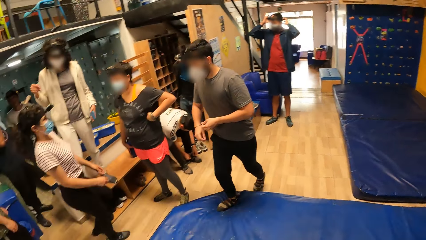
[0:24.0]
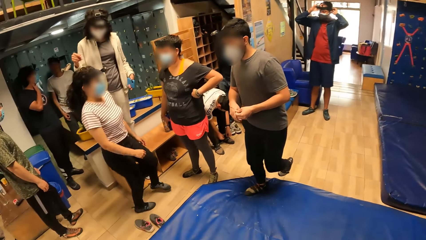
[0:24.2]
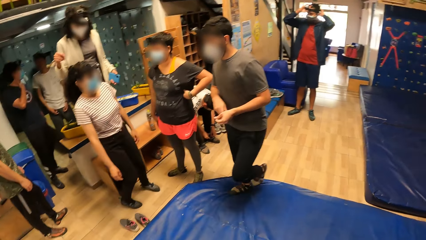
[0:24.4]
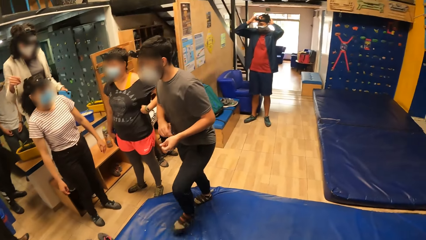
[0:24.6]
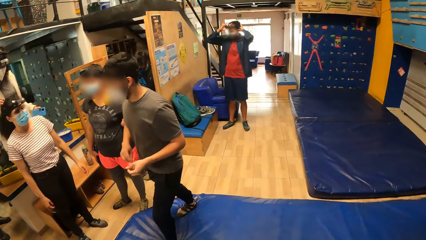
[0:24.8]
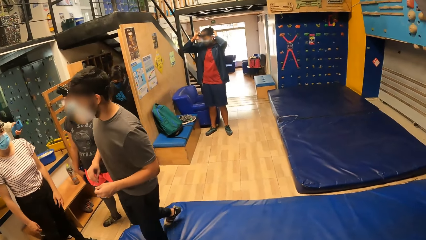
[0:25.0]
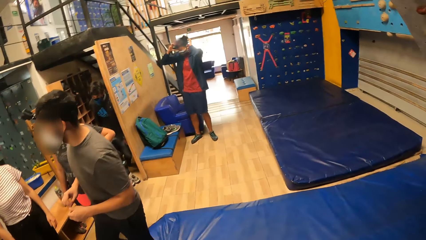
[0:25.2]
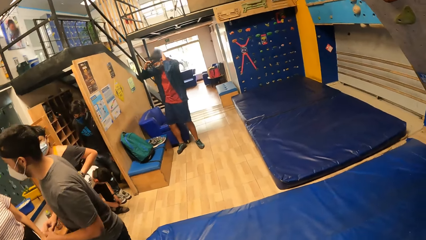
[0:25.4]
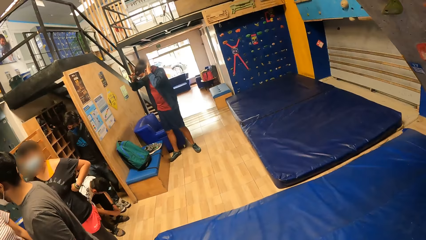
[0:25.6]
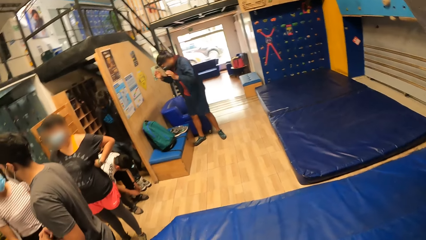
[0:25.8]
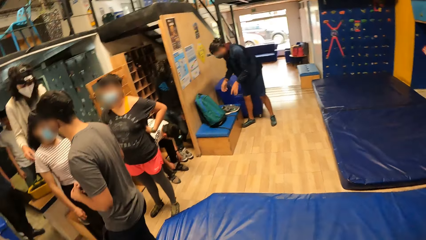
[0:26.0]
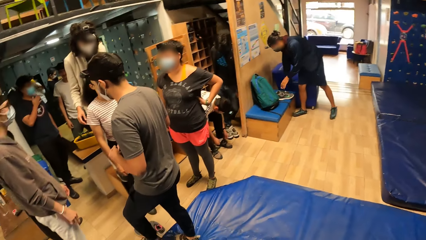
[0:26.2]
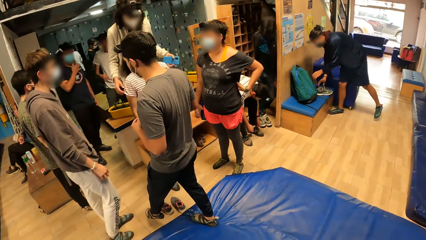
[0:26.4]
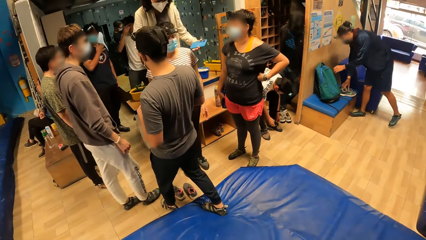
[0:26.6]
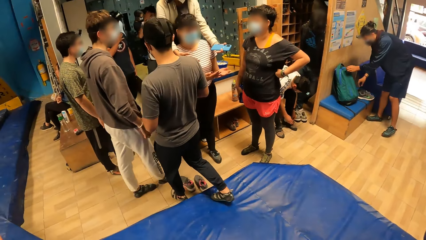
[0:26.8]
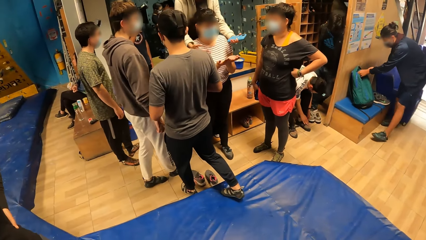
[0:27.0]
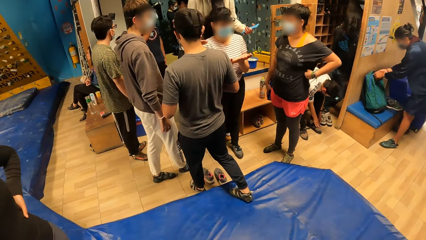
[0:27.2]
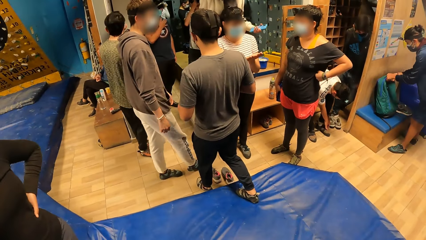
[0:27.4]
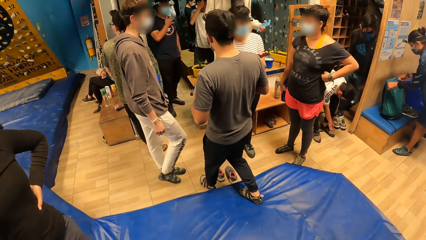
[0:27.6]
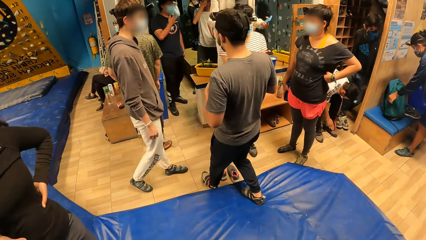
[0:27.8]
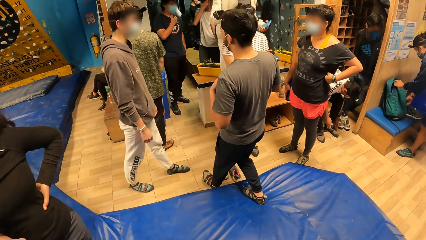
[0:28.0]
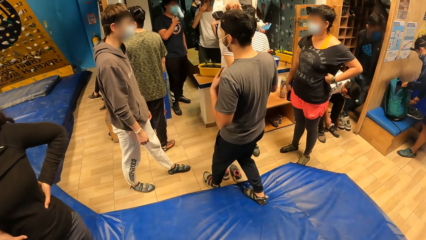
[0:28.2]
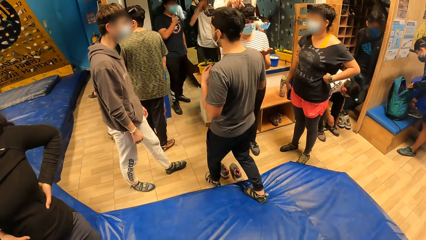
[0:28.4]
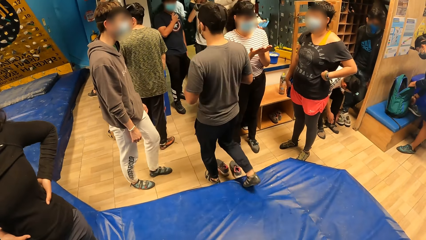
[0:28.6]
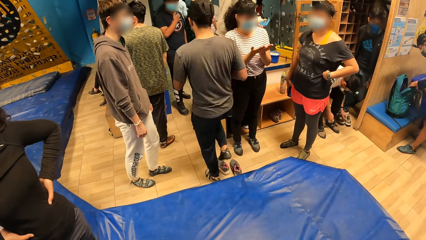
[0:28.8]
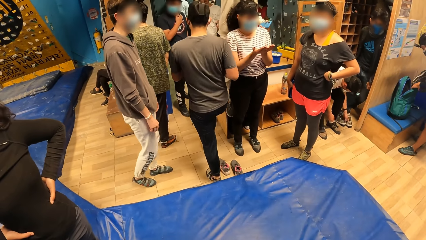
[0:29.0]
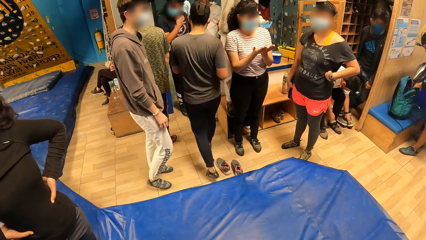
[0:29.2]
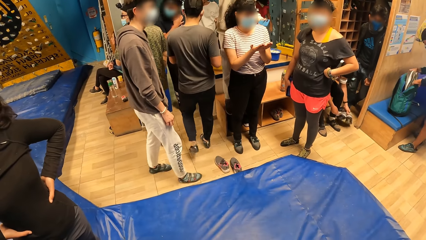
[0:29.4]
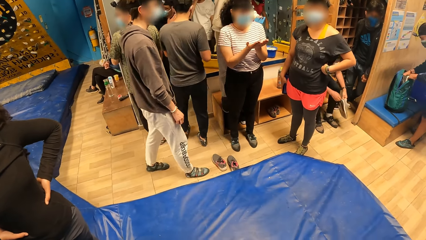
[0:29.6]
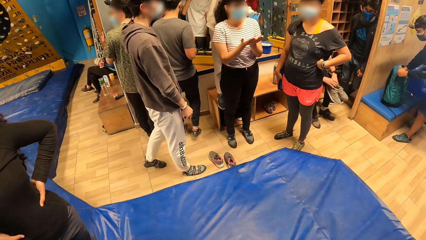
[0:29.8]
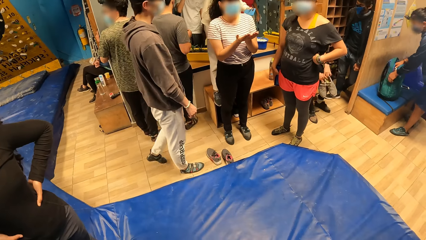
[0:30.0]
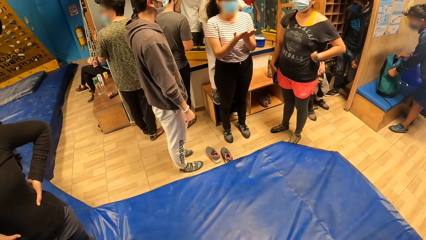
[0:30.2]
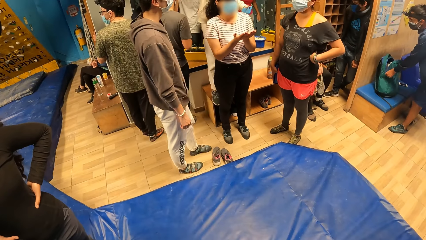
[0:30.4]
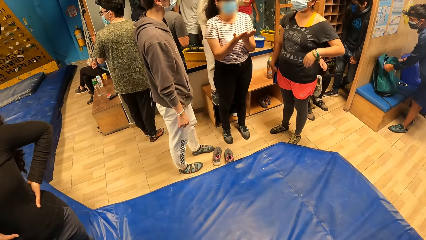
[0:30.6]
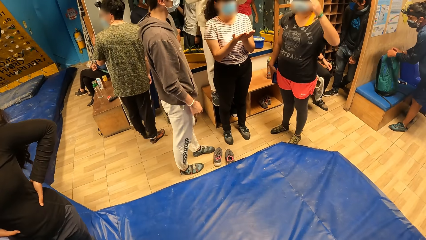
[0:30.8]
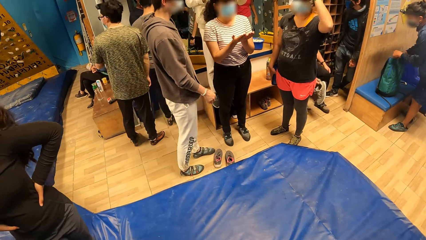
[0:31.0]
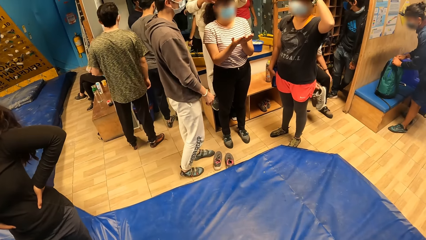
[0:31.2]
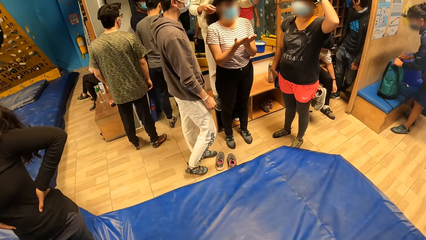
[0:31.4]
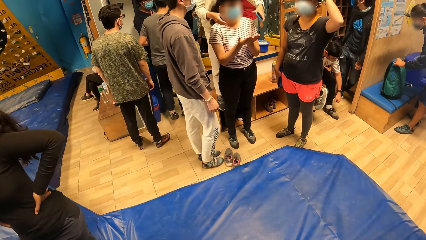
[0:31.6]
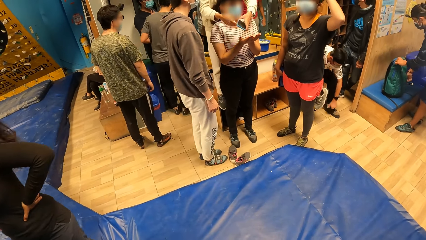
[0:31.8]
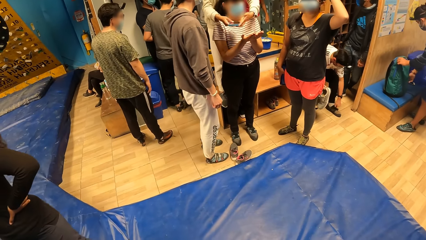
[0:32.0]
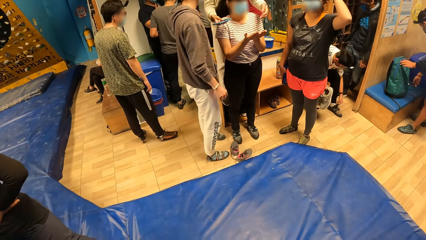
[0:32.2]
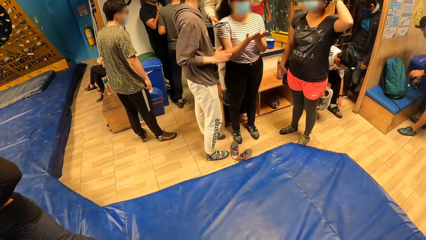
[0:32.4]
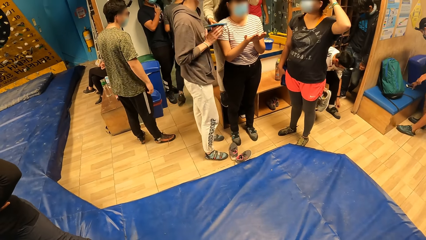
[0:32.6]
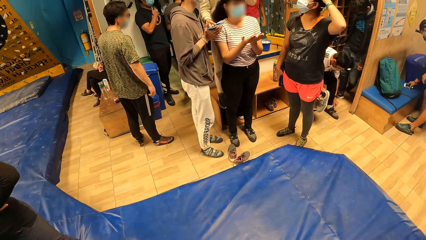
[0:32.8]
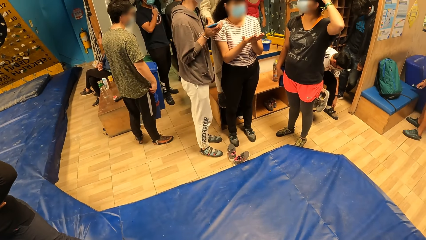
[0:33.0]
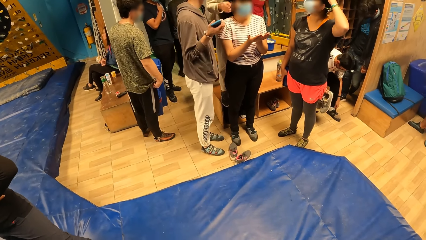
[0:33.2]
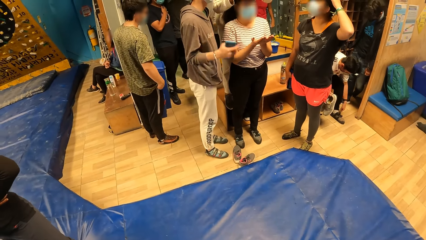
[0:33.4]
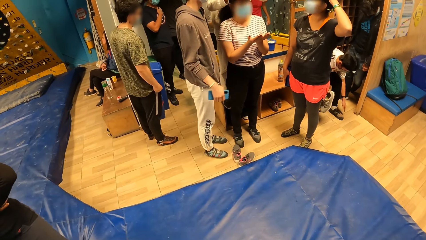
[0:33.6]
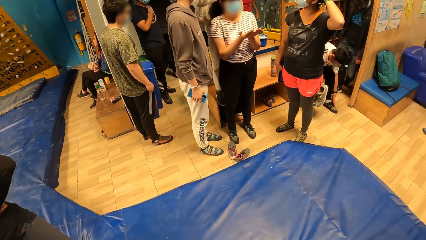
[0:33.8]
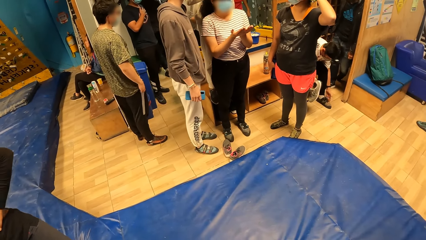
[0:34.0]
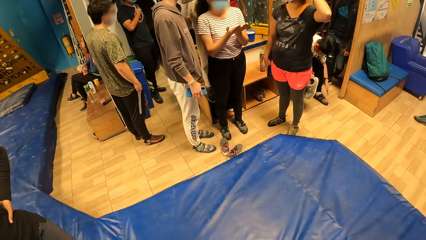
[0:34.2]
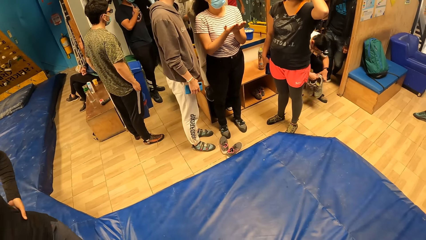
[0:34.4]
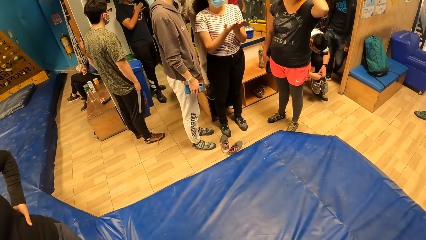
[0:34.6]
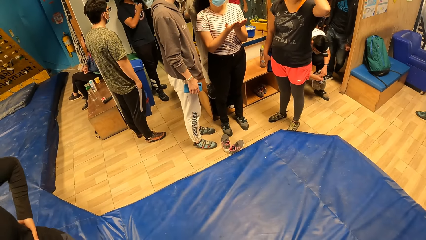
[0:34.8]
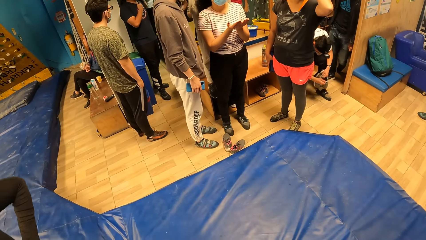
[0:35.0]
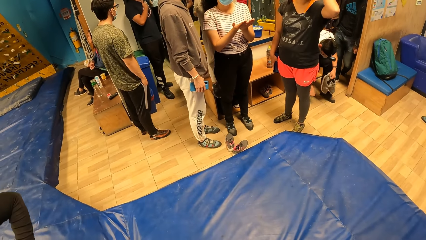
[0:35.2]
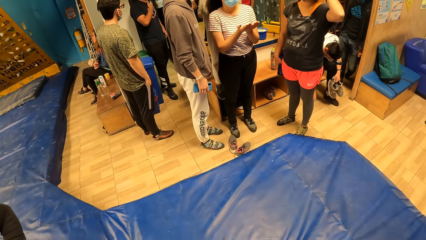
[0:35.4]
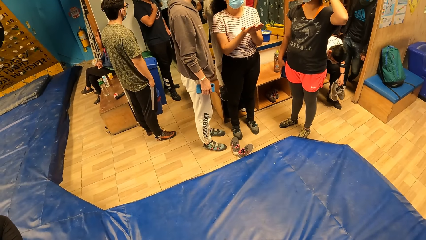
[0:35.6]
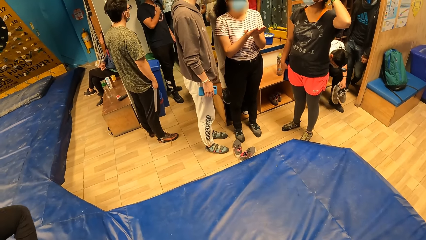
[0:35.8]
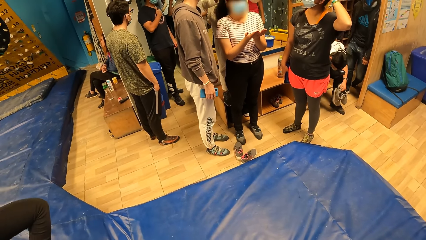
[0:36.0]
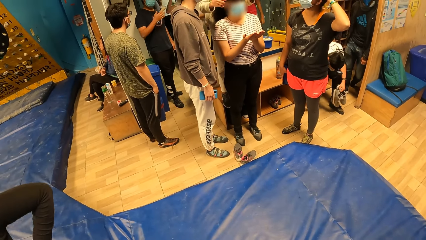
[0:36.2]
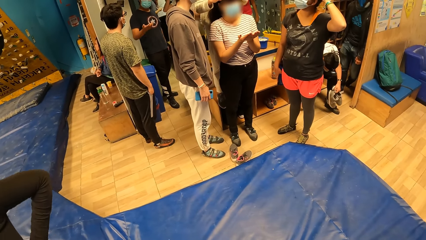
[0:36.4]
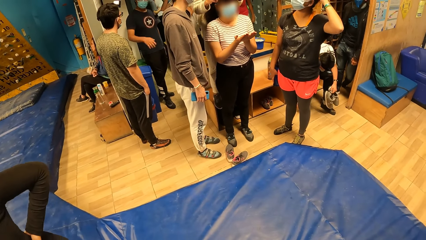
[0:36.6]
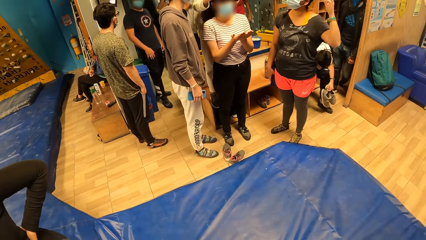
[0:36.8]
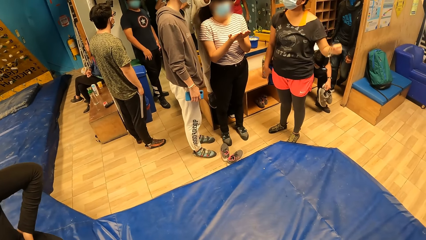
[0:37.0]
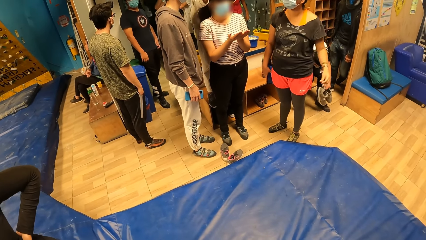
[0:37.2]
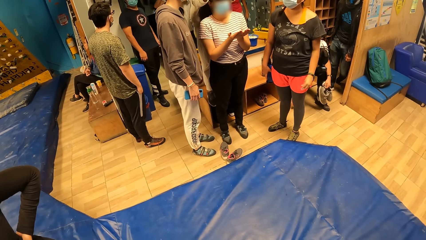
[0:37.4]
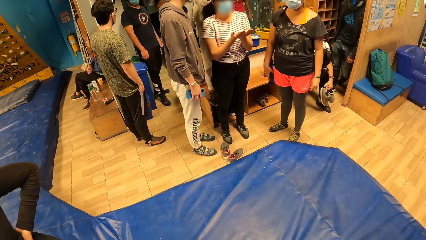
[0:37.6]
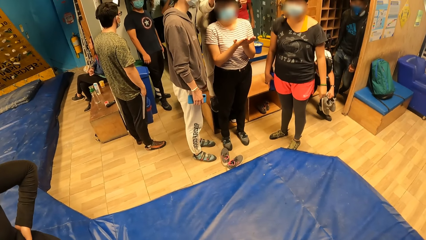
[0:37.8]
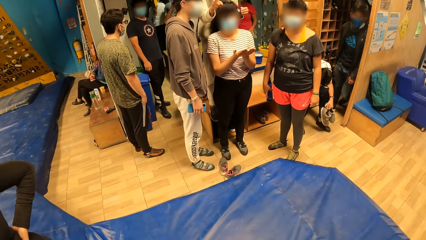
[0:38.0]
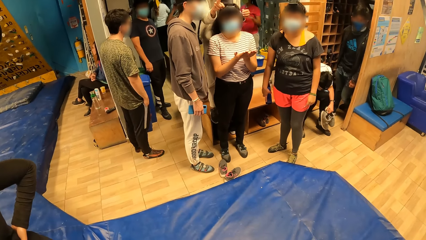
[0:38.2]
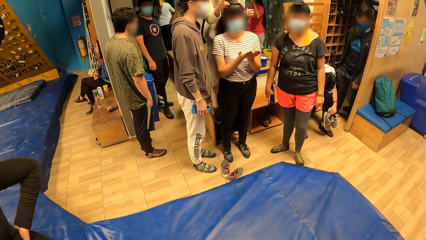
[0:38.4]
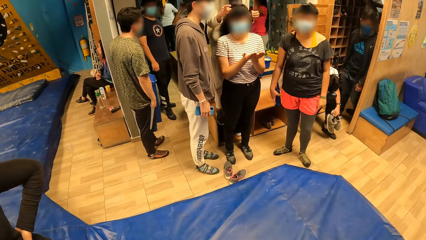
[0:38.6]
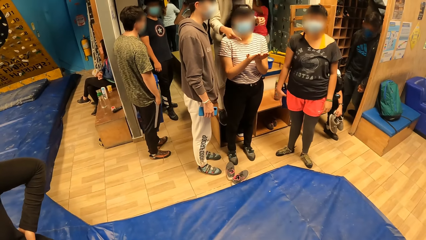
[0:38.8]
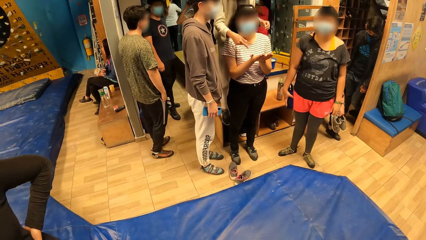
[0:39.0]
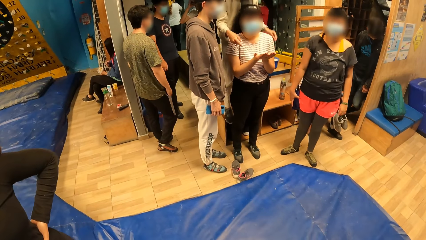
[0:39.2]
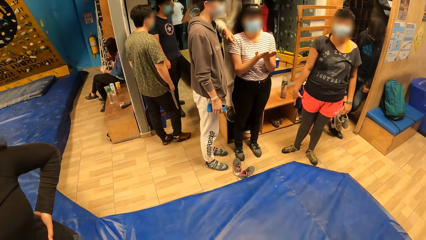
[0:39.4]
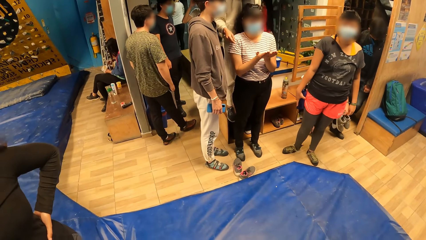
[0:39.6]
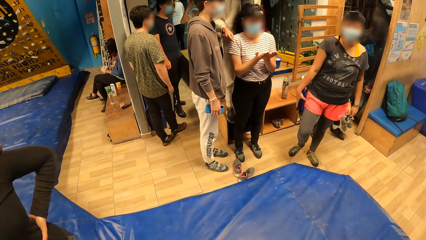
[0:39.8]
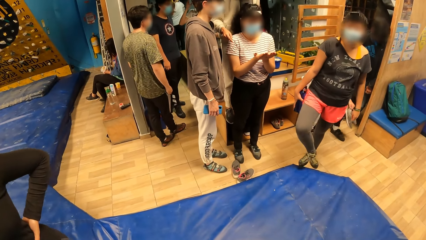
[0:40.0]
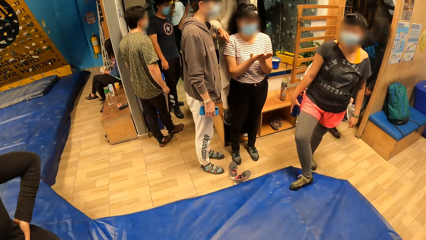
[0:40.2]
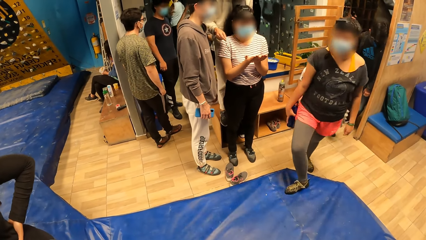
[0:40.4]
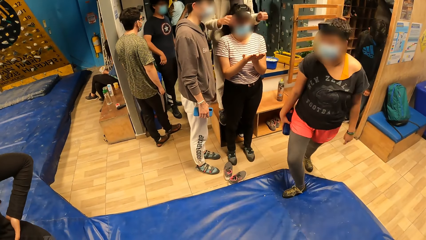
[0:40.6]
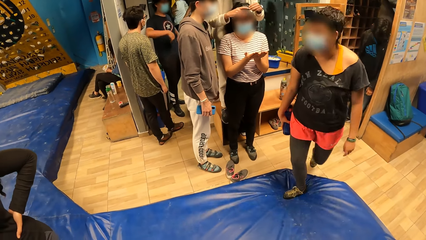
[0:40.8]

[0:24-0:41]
A man opens a green backpack on a bench with his hands. The man picks up a pair of sneakers from the bench with his right hand. A second man picks up a pair of sneakers from the floor with his left hand. The first man places the pair of sneakers in his right hand in the green backpack on the bench. The second man passes the sneakers in his left hand to his right hand. The first man closes the green backpack on the bench with his hands. The second man laces his left climbing boot with his left hand. A woman passes a phone in her right hand to another man. The first man picks up a phone from the bench with his right hand. The second man passes the sneakers in his right hand to his left hand.
